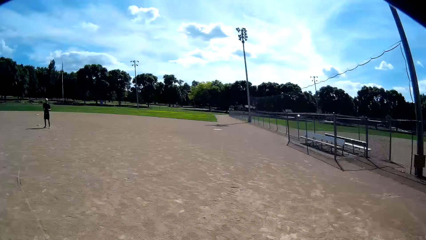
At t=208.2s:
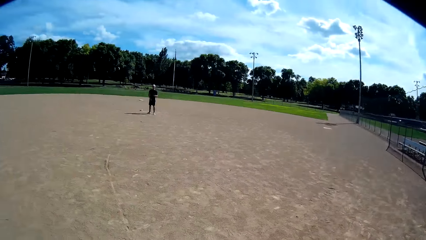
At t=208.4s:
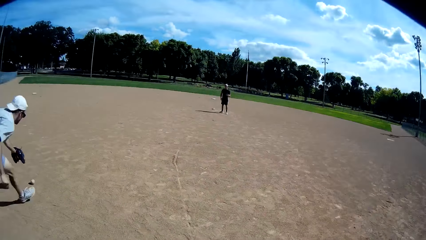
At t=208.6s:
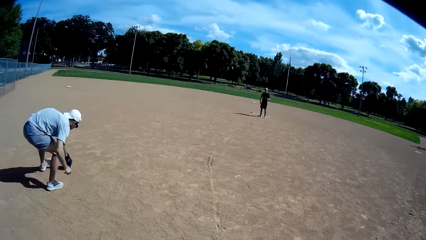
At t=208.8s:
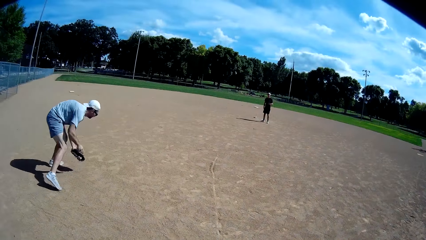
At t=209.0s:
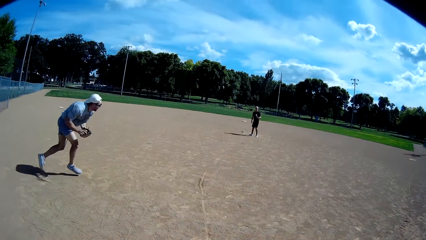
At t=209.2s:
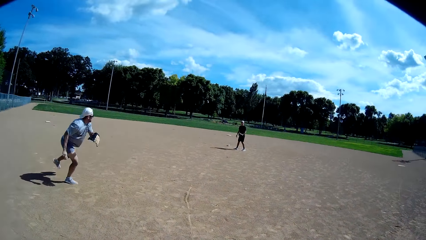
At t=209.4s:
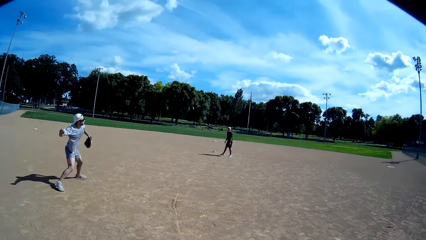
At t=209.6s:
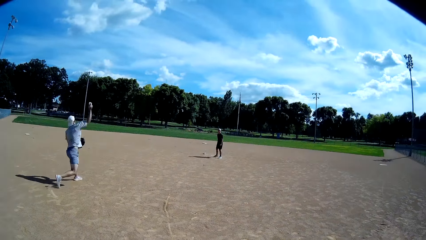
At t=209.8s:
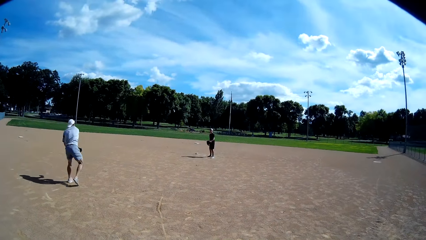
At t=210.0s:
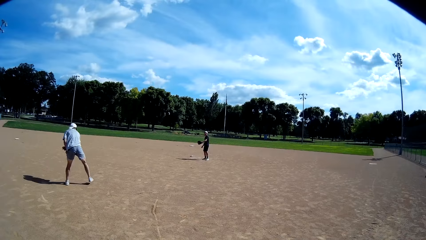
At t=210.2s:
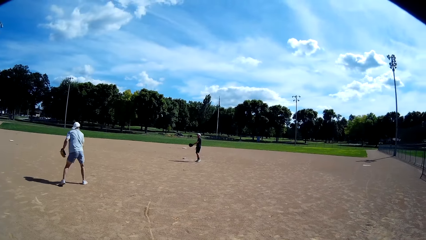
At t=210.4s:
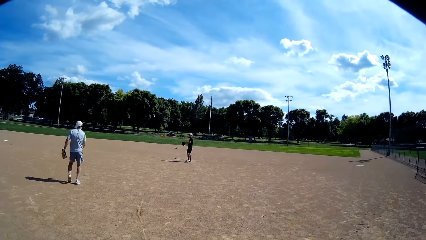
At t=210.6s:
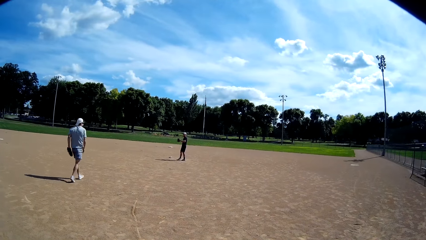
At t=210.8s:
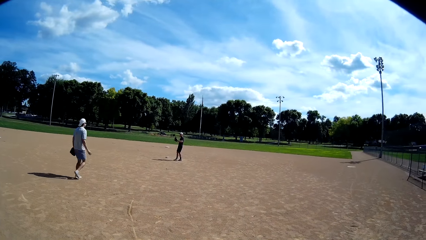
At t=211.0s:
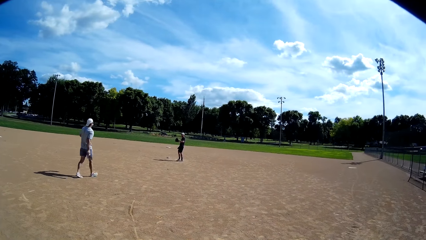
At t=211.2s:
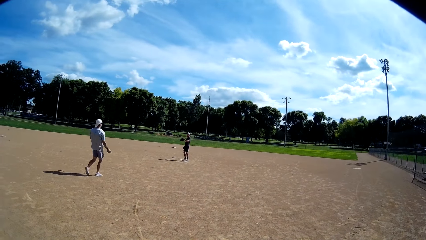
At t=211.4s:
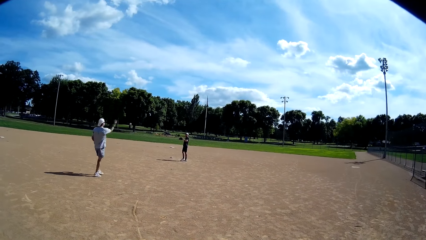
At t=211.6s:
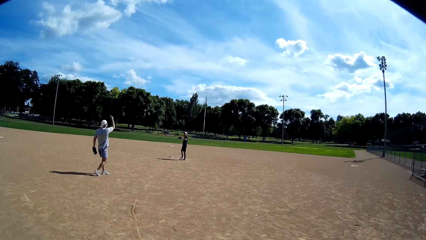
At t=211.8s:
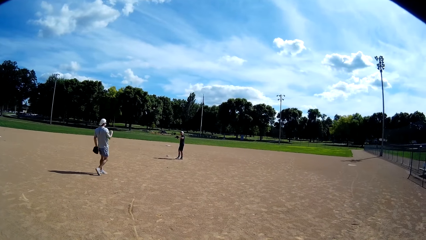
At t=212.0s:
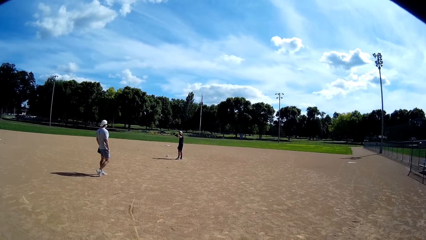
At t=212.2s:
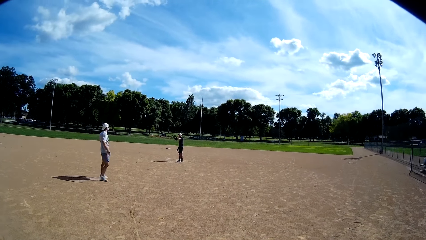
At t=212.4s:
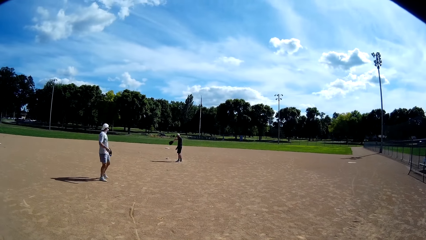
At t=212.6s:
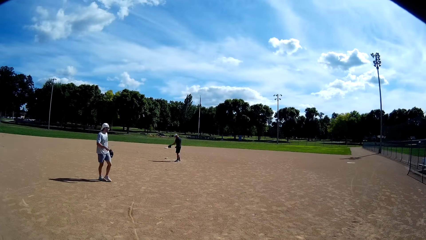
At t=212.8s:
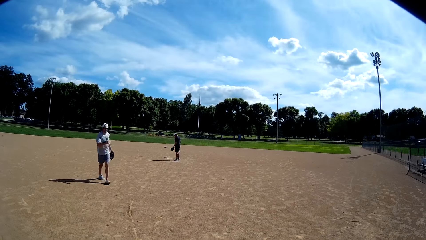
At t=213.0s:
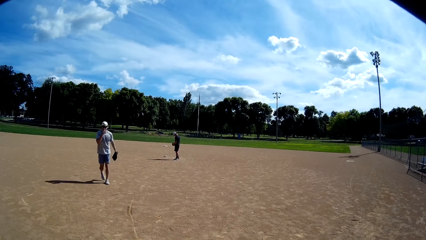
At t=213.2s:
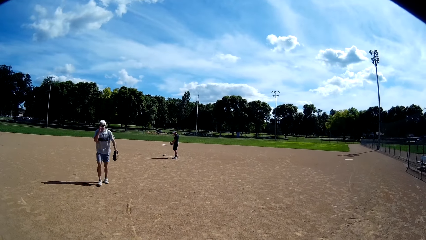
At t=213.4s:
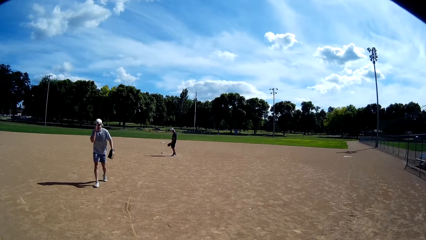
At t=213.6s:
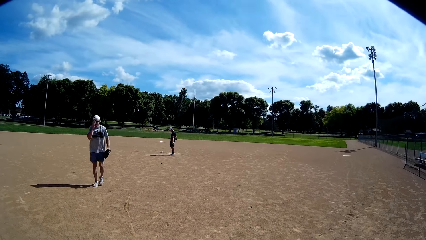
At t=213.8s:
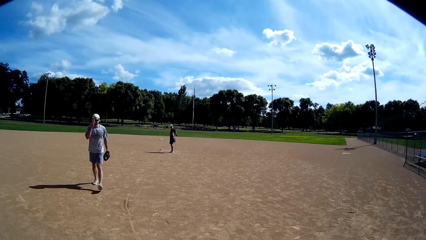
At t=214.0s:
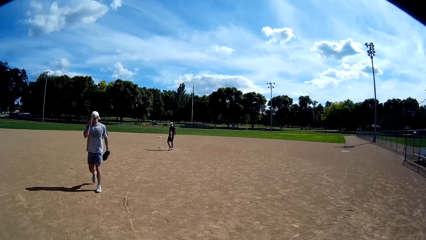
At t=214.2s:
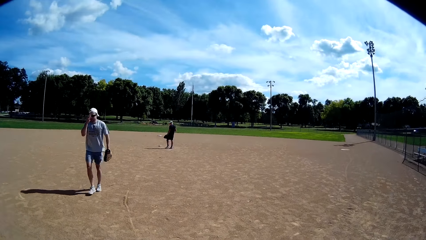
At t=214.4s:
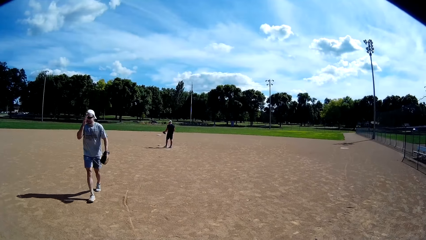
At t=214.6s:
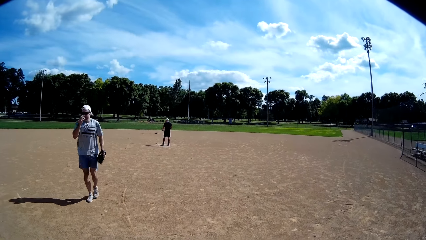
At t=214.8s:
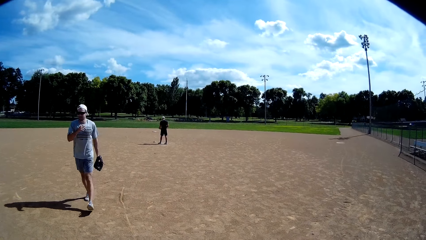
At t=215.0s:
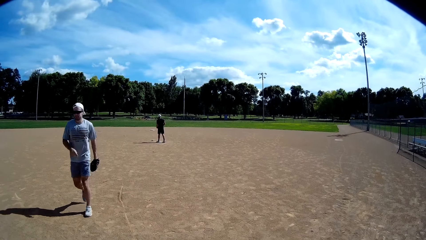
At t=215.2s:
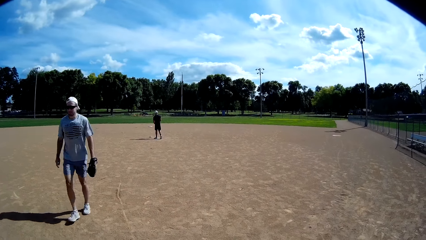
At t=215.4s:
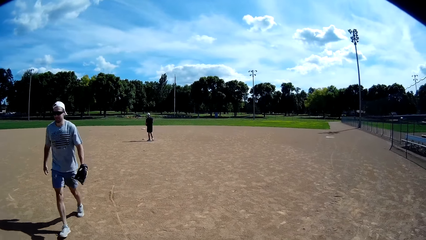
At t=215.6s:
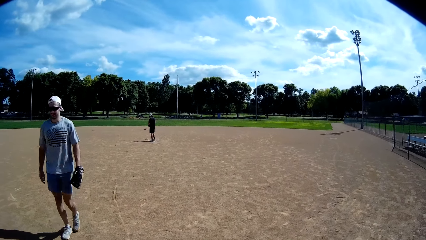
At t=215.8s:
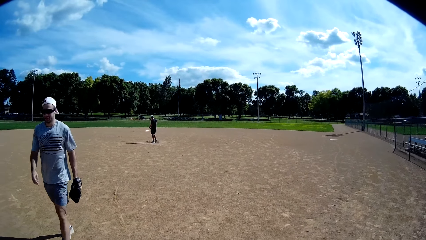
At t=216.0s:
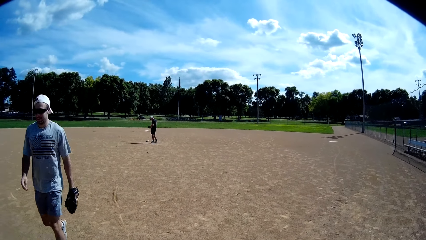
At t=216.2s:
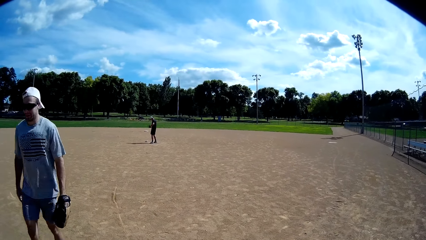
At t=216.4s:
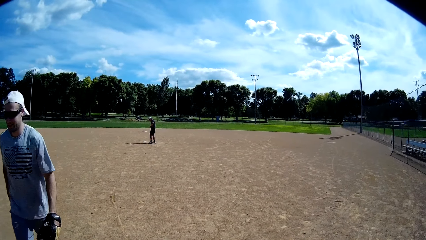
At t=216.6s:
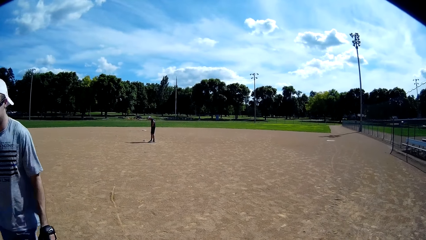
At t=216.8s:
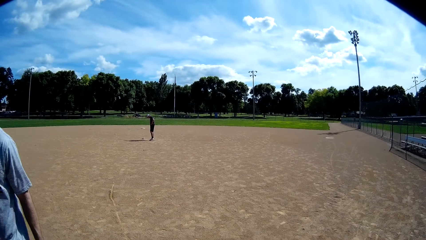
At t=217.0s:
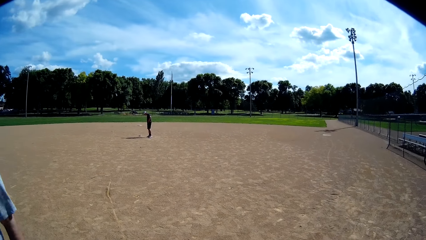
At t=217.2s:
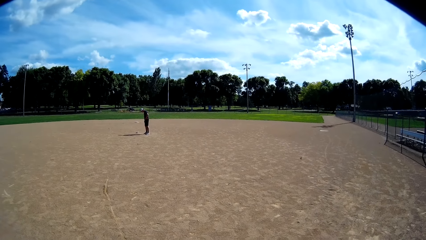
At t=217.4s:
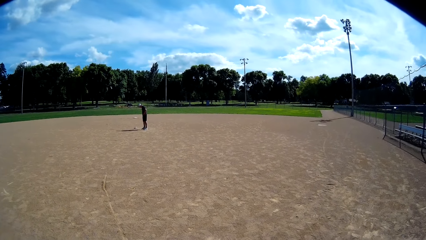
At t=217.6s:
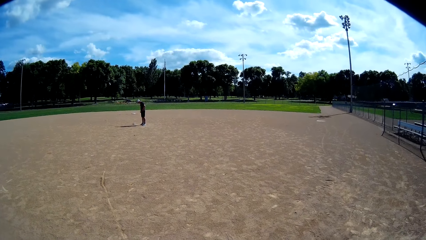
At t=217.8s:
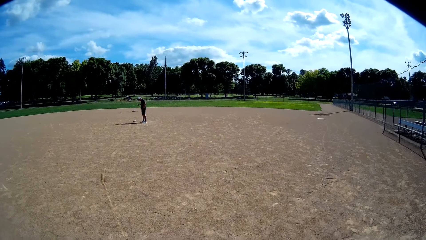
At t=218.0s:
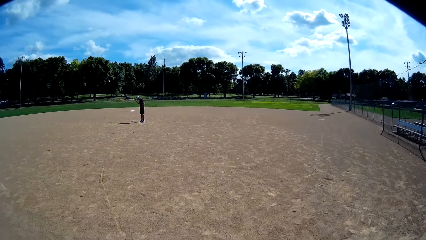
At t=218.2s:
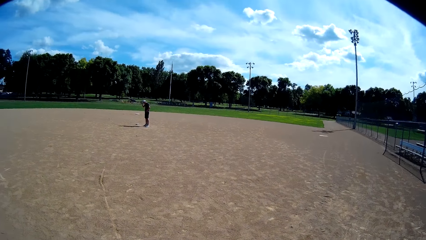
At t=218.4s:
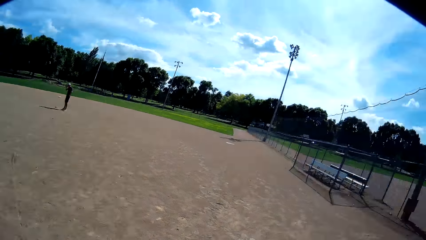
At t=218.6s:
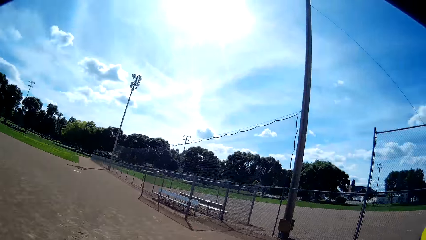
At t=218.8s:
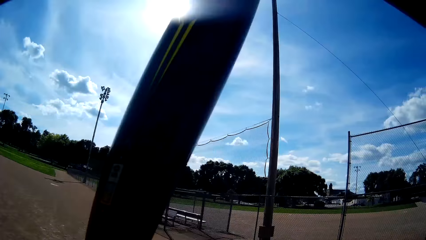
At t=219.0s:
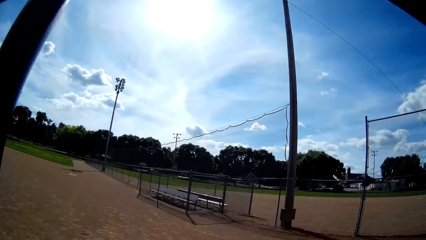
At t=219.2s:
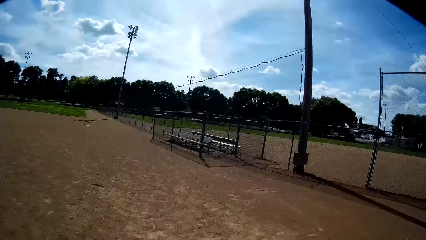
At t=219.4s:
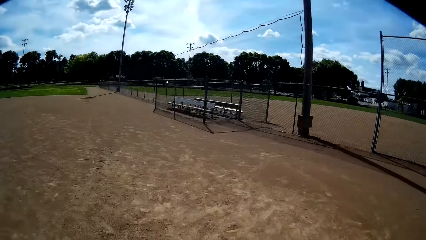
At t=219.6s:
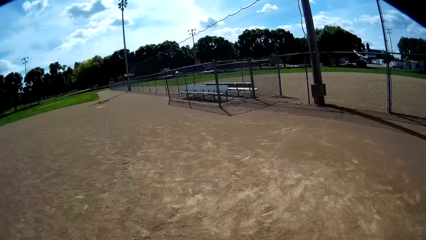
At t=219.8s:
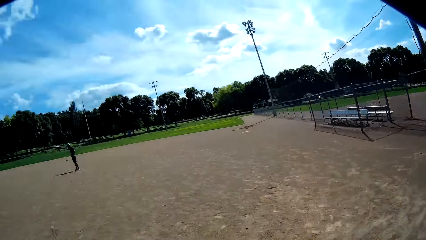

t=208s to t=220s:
A man picks the ball from the floor and fakes throwing the ball back to another man. The first man catches the ball and throws the ball back to the other man. The other man catches the ball from the first man. The first man touches his face with his hand and walks away. The camera wearer looks around.

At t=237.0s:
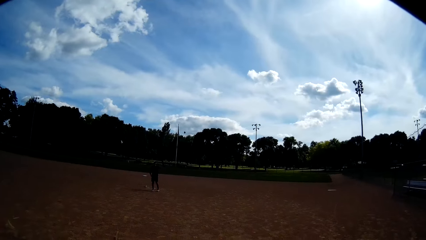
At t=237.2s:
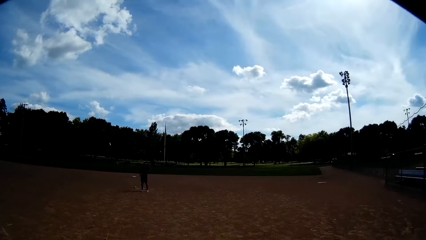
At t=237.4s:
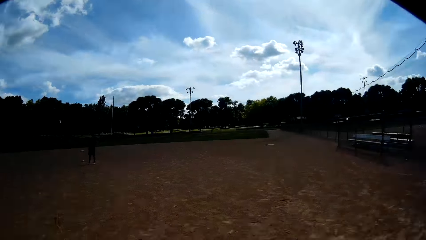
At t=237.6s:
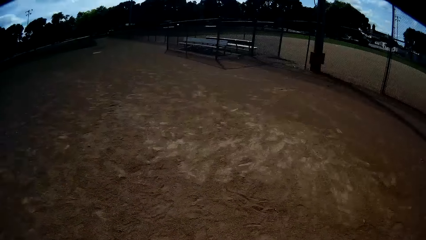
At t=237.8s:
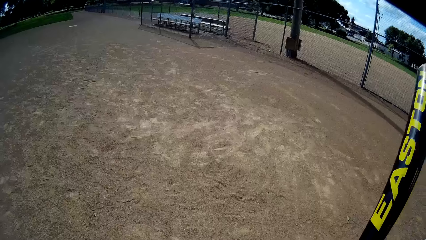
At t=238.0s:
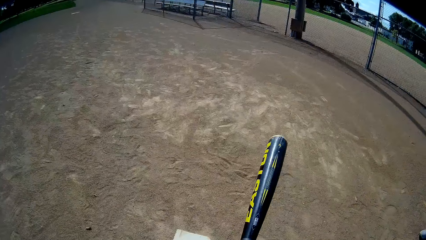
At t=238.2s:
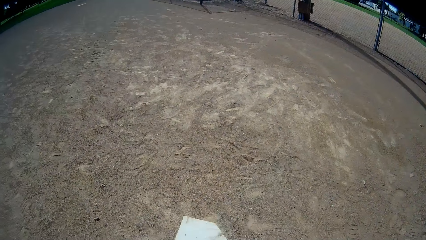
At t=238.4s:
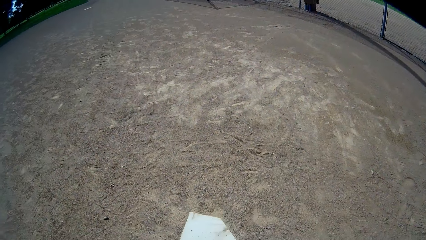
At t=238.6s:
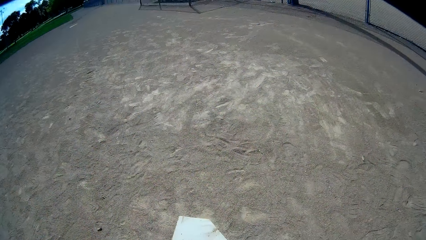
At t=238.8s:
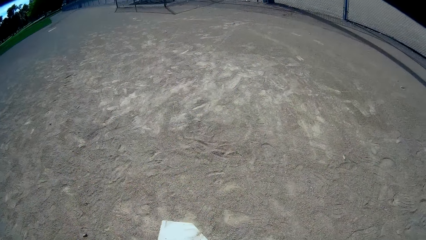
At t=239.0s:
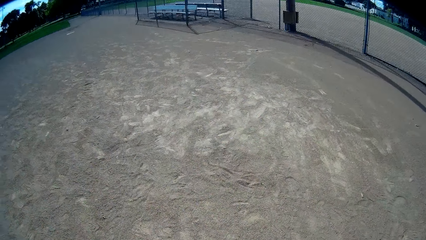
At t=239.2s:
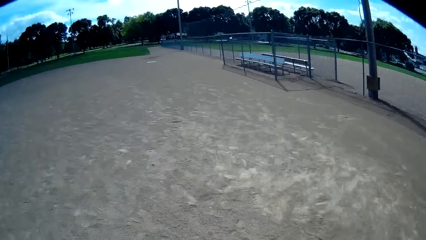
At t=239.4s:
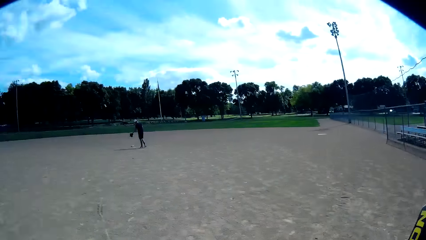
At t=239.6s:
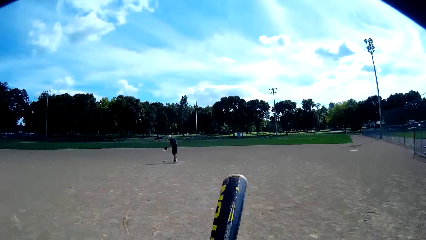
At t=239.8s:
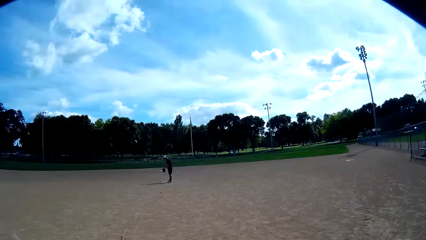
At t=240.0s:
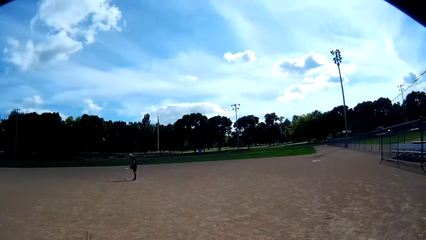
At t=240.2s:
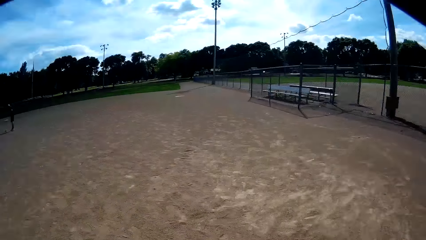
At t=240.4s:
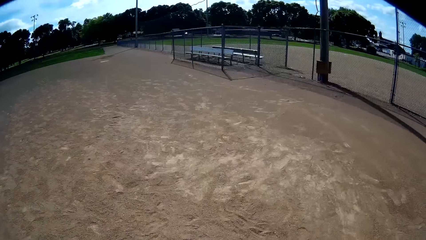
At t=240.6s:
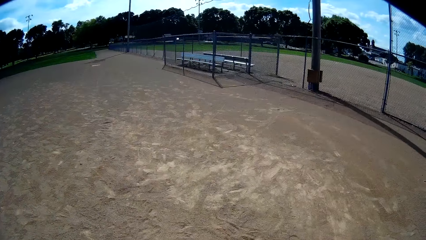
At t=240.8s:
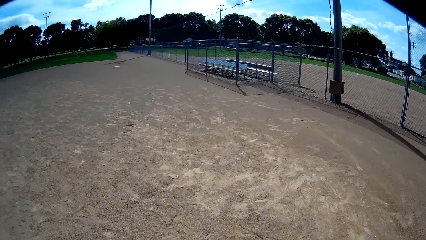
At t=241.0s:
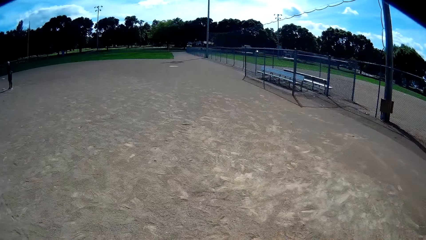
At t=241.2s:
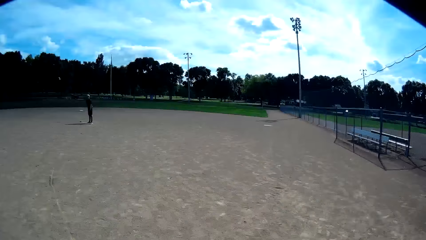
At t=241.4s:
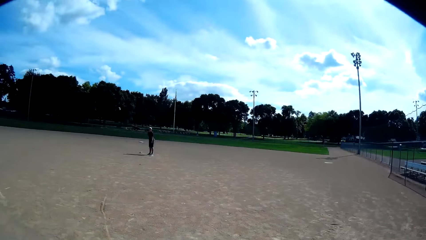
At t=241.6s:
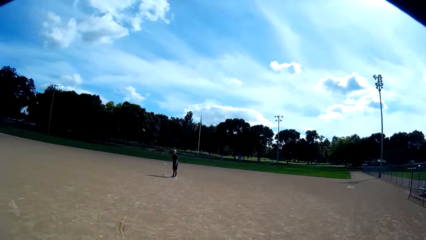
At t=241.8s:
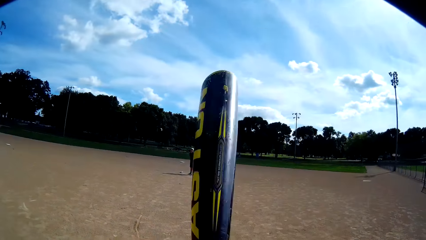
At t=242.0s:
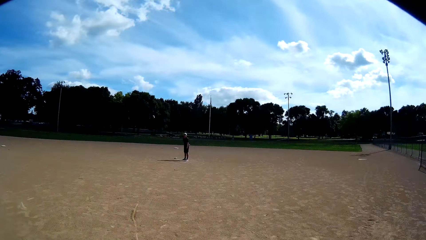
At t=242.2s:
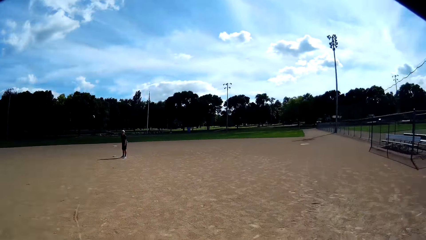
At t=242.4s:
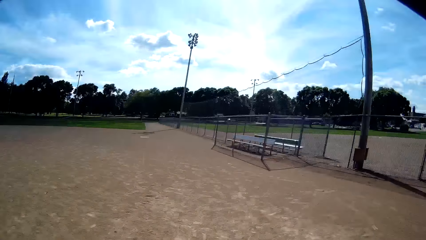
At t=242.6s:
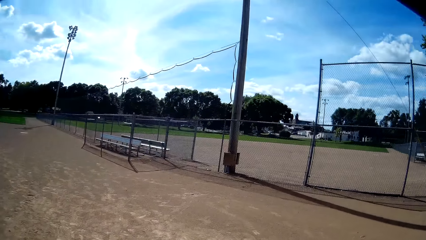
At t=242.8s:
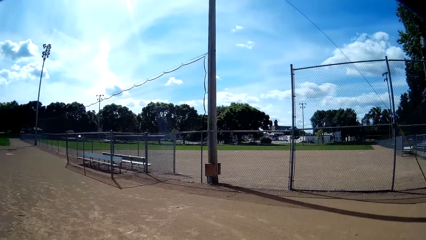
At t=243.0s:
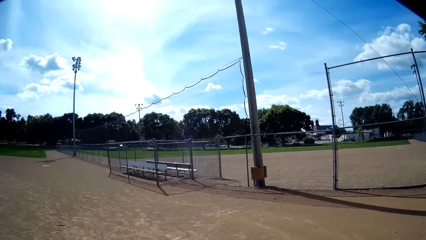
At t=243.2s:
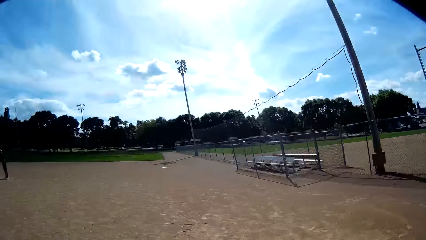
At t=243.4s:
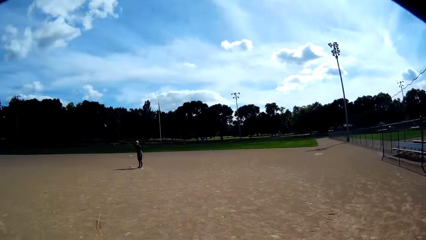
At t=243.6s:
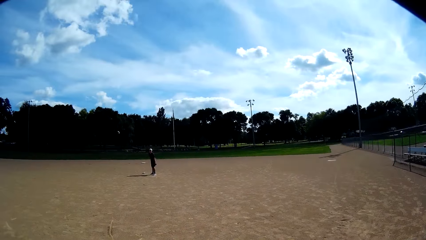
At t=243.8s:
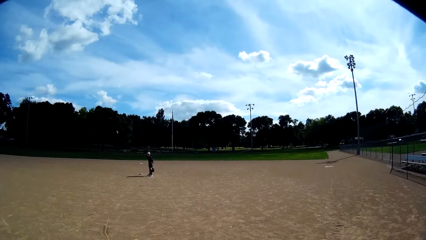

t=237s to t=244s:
The man catches the ball from another man. The first man holds the ball. The camera wearer looks around. The first man stands up.
